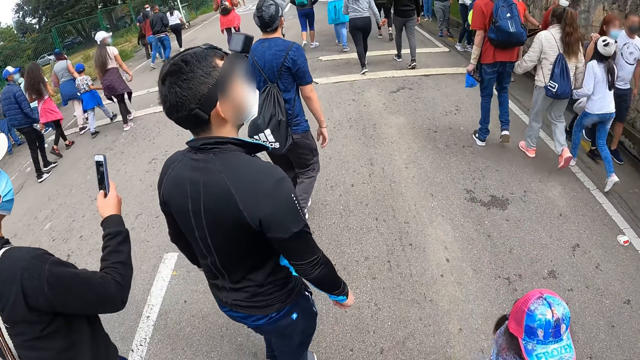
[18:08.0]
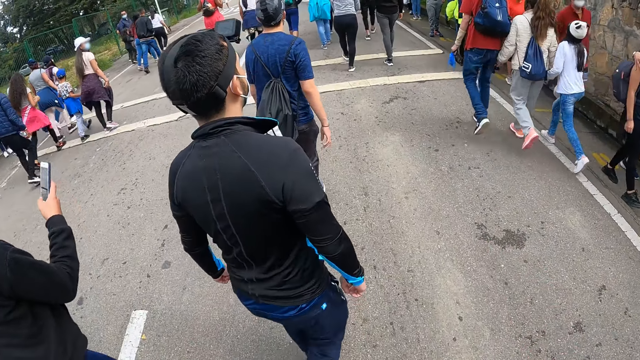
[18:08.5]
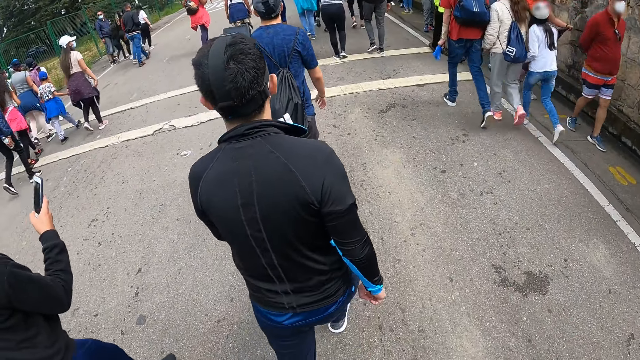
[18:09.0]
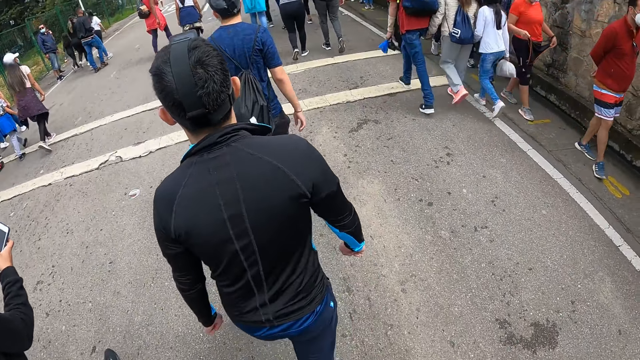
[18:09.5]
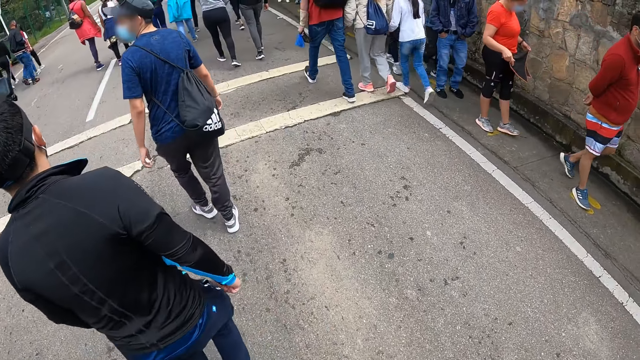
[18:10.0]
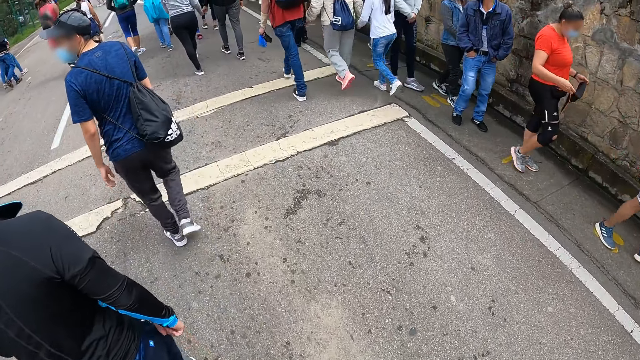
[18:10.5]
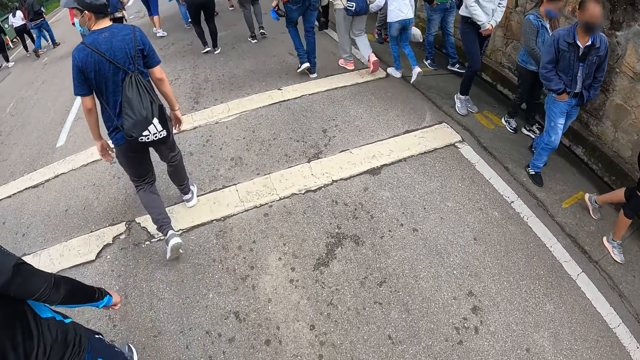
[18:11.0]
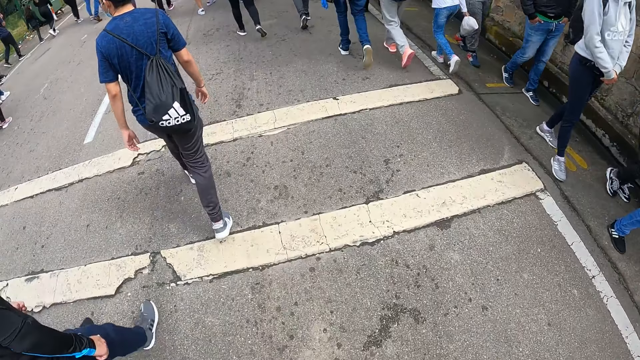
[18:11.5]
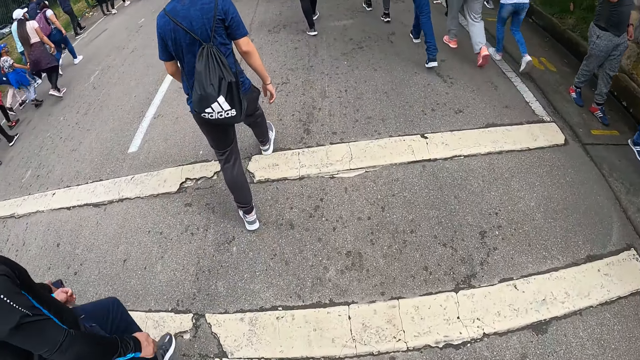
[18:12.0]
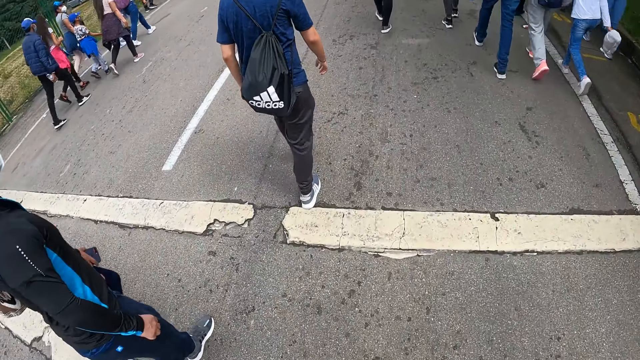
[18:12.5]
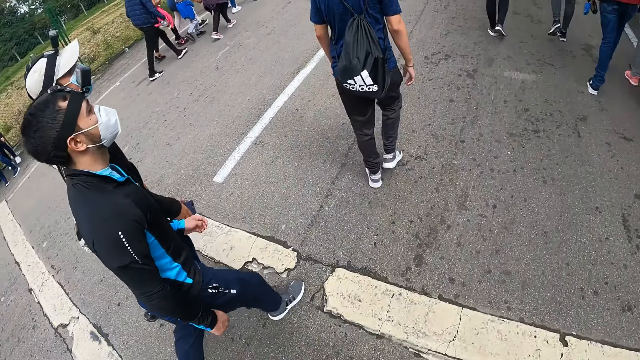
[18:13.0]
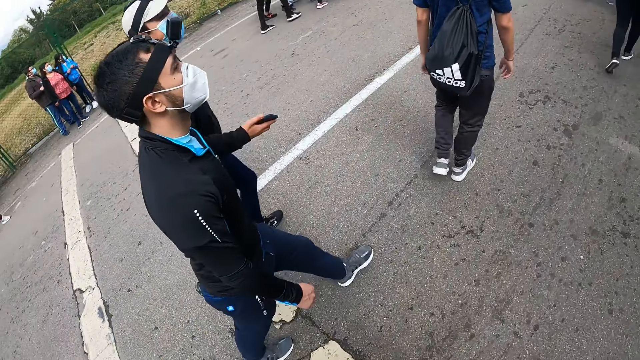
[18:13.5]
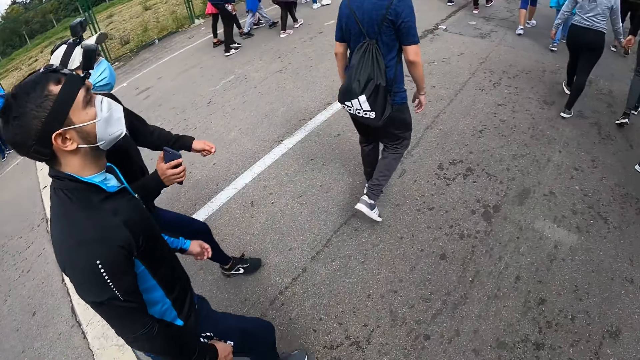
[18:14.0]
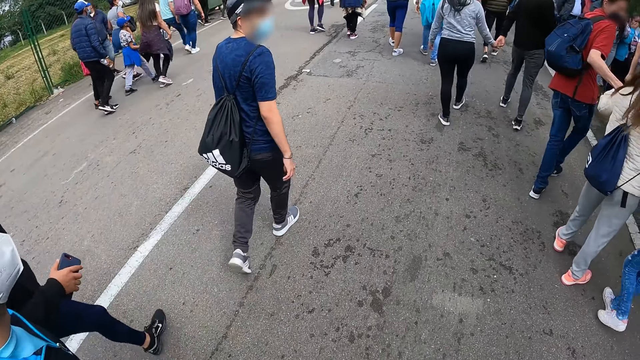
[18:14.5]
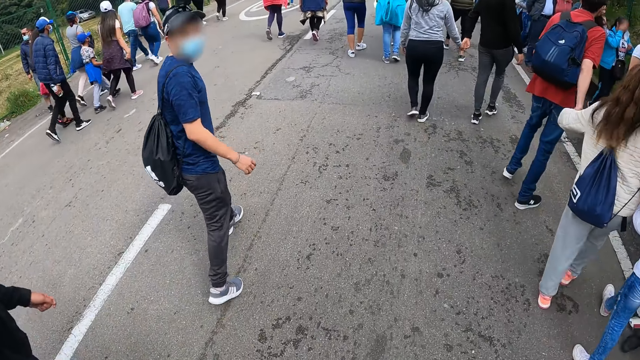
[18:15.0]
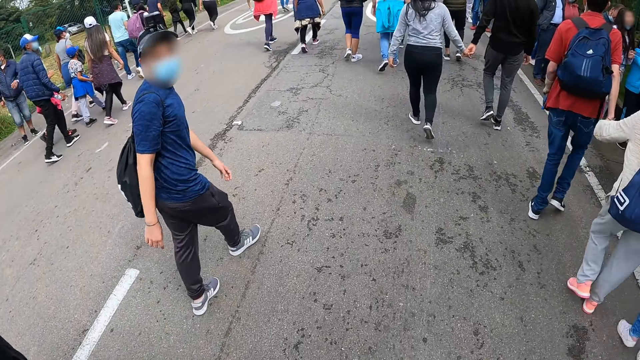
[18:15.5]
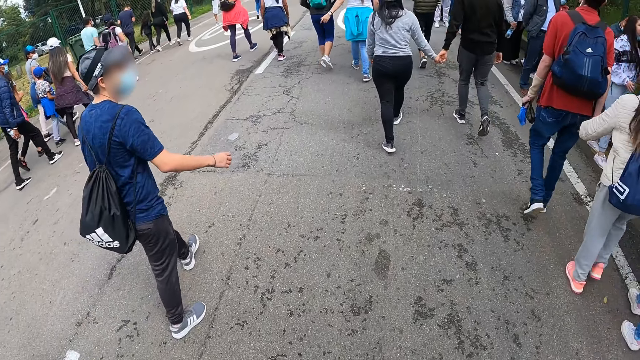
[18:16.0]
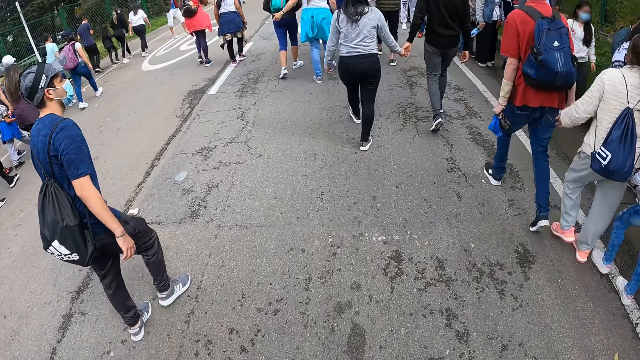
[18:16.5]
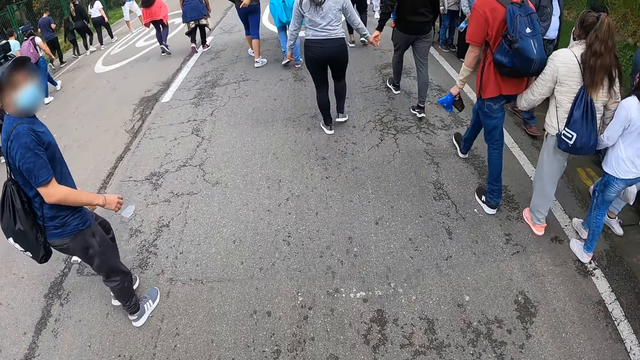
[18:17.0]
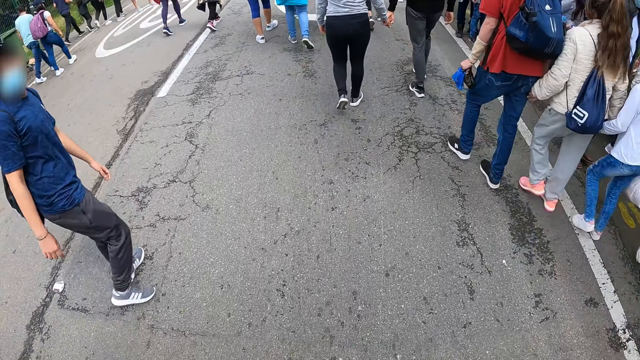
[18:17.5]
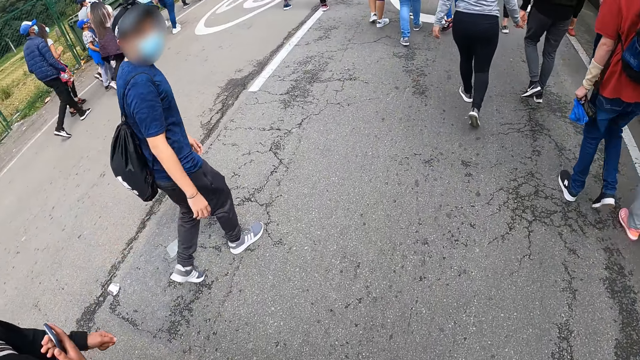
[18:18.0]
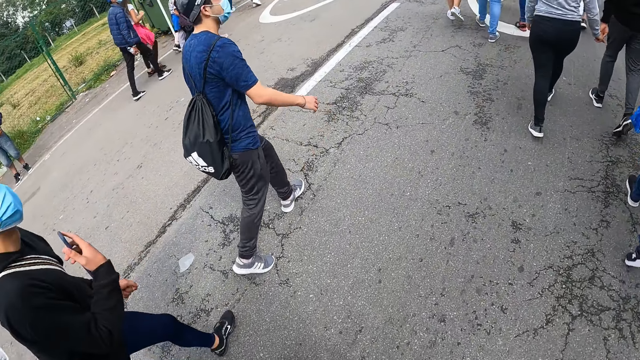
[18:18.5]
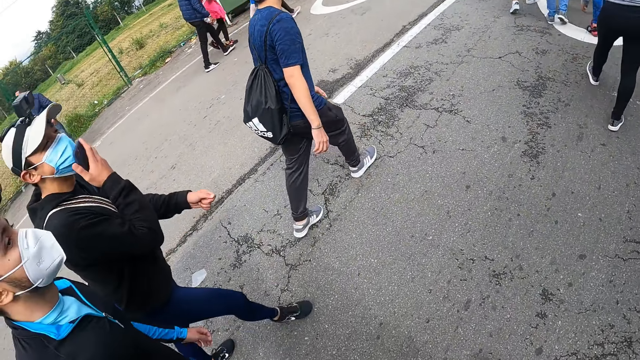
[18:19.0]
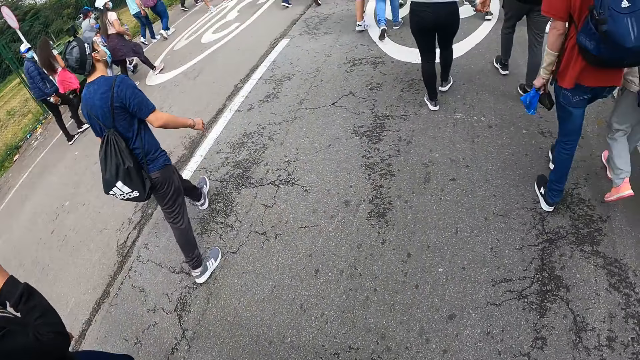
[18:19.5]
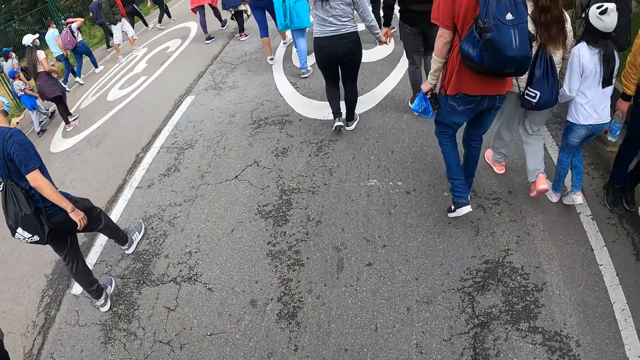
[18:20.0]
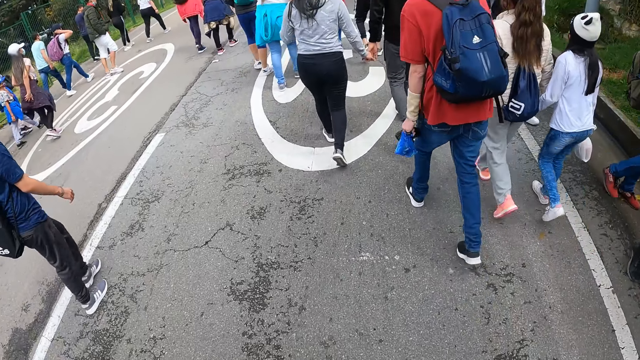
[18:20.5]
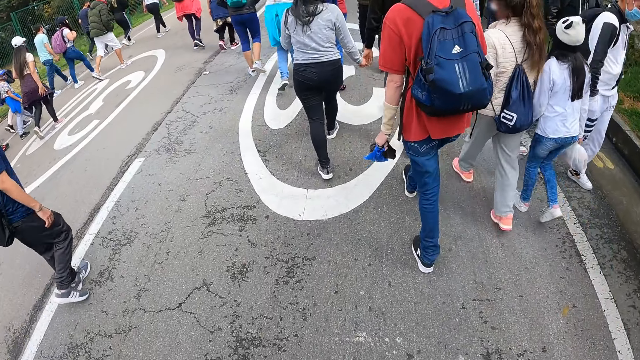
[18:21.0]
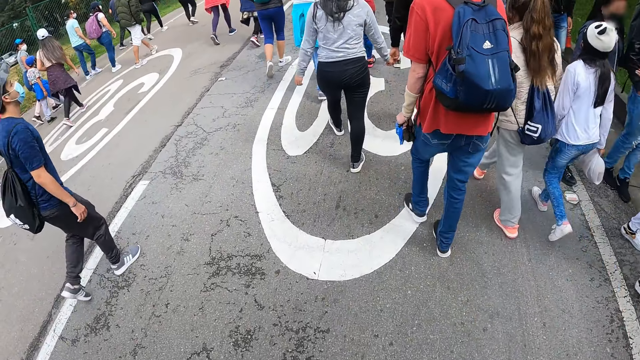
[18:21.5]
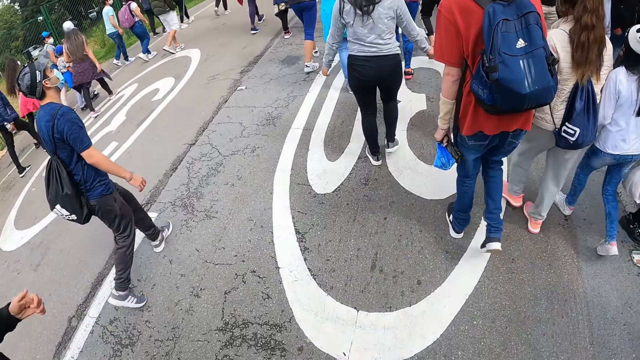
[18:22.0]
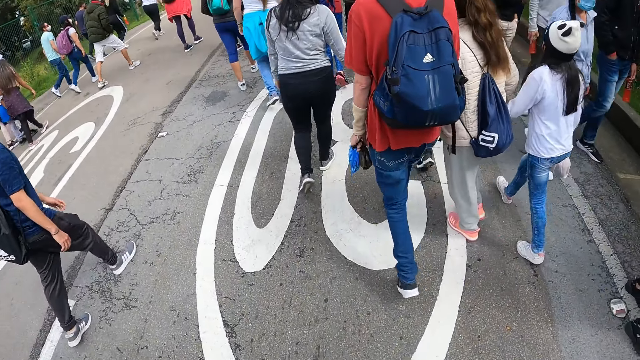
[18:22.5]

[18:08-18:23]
The man brings out his phone from his pocket with his right hand. The man operates his phone with his right hand. Another man puts the phone on his chin with his right hand.

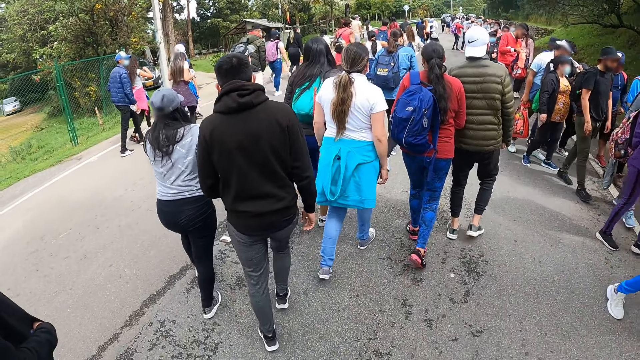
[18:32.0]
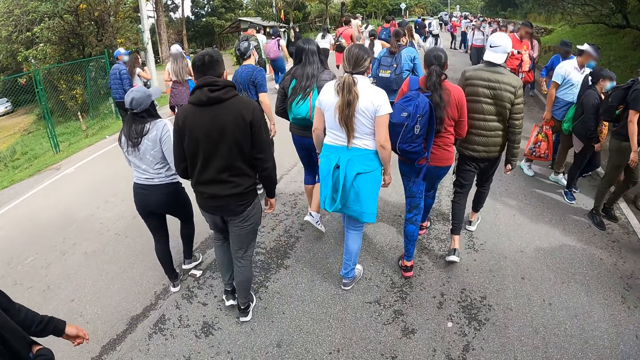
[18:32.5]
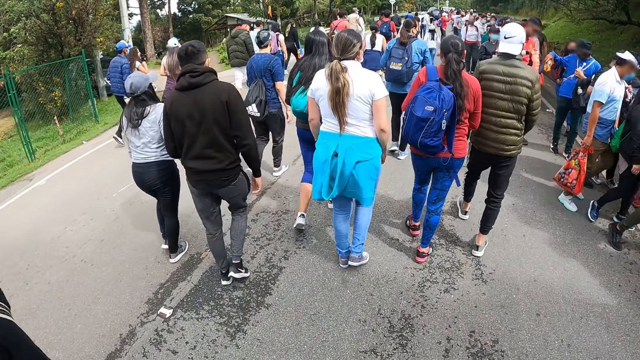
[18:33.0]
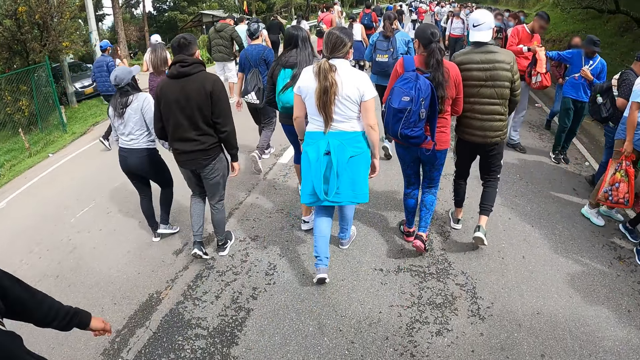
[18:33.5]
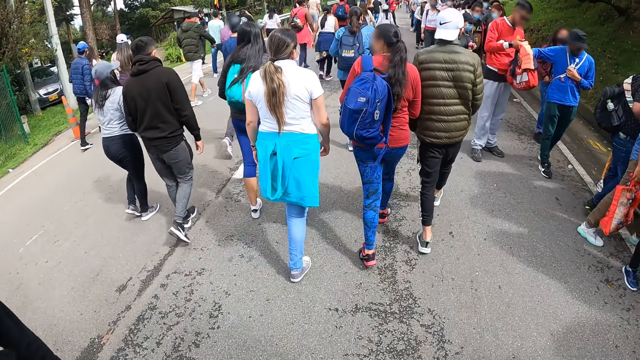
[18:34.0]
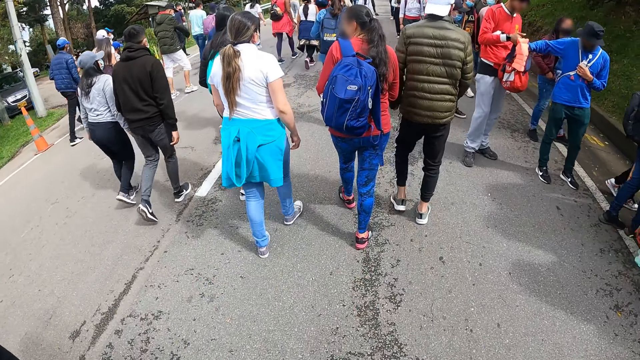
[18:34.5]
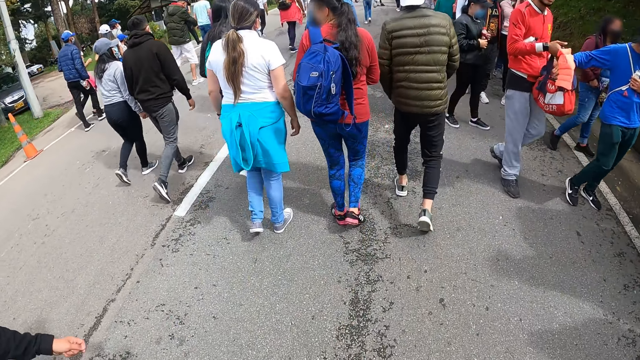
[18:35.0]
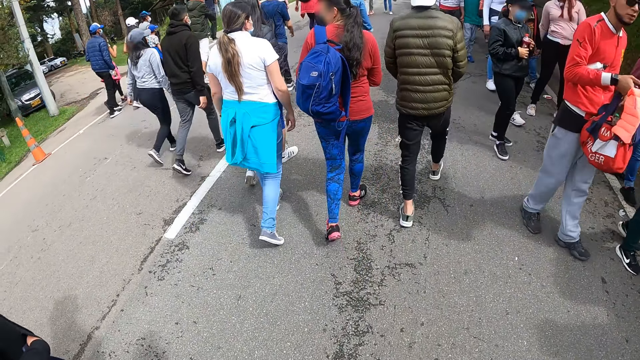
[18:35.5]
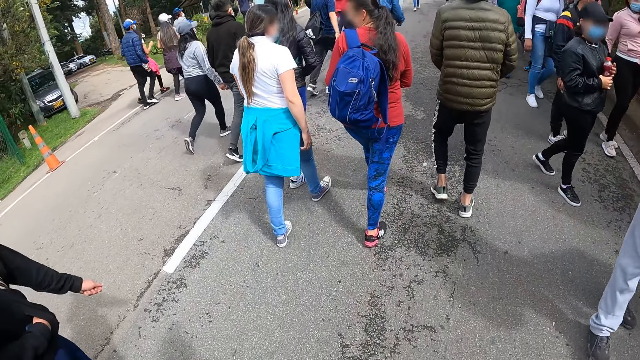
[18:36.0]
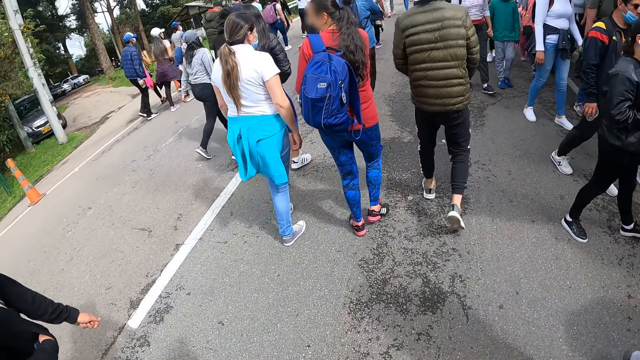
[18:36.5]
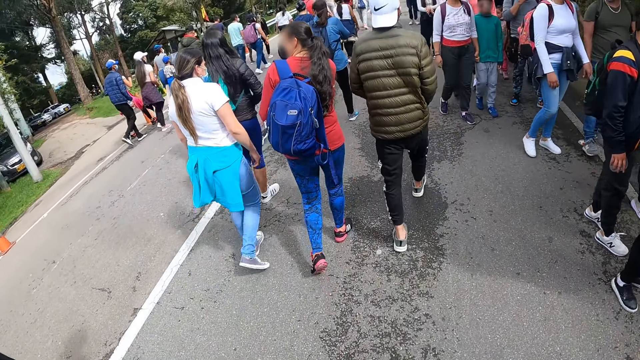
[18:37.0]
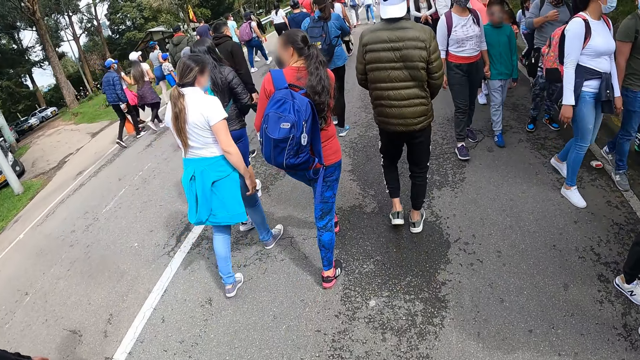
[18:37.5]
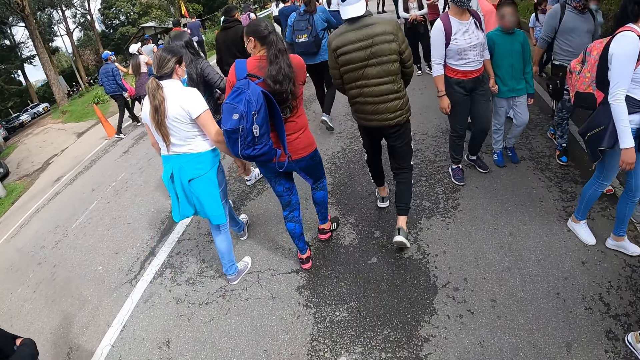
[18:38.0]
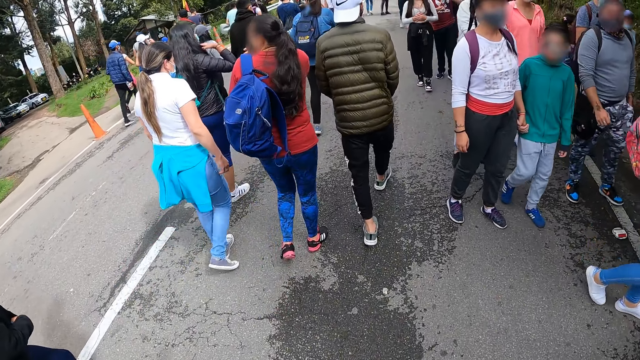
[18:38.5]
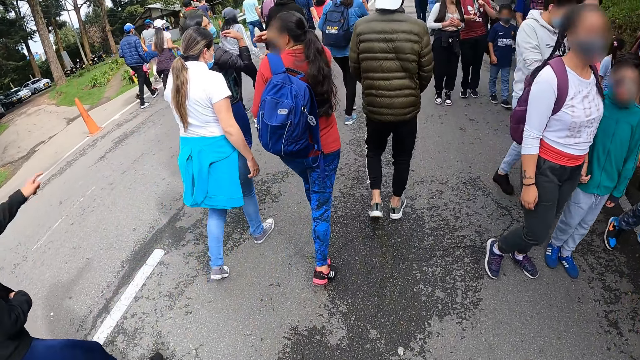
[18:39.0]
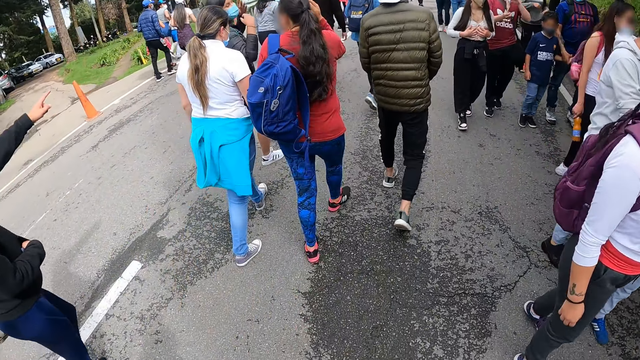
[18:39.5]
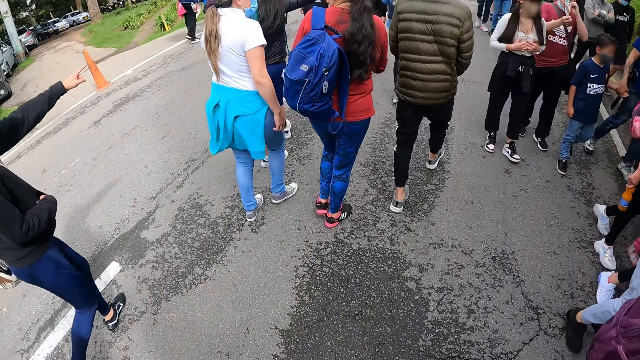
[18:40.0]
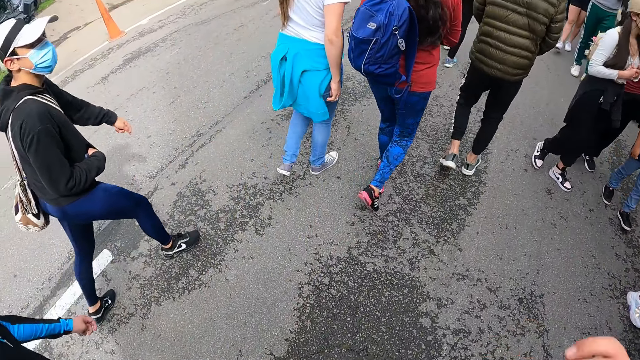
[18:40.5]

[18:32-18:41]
The man points his left index finger forward. The camera wearer touches his face with his right hand.
